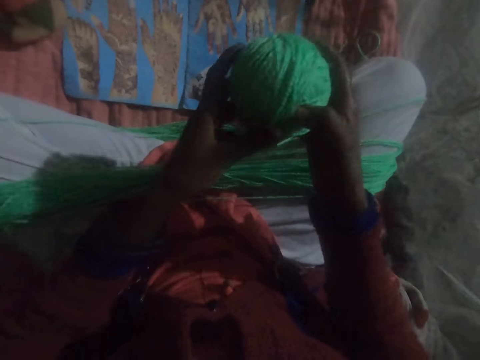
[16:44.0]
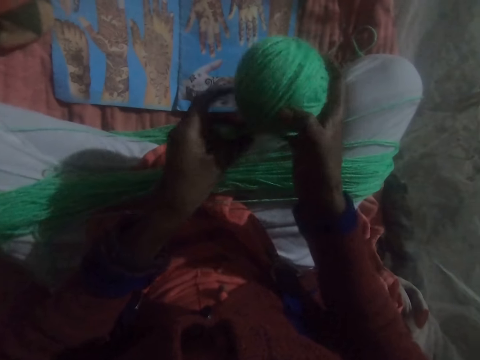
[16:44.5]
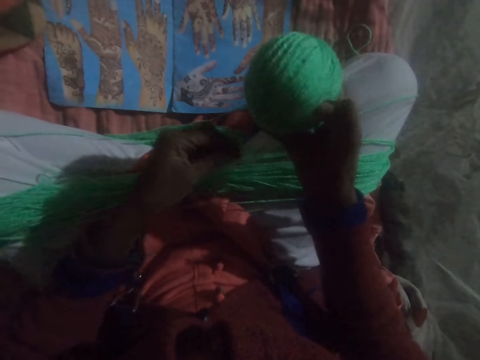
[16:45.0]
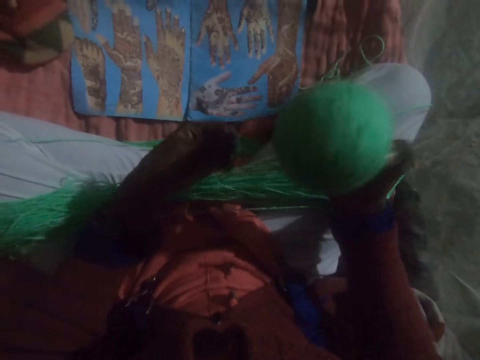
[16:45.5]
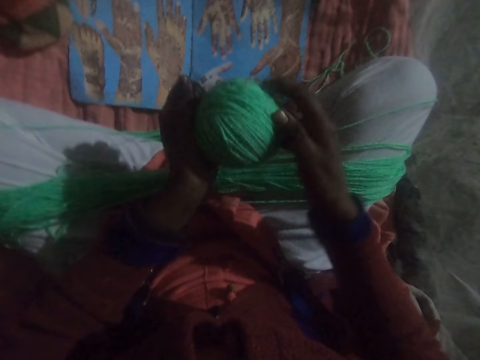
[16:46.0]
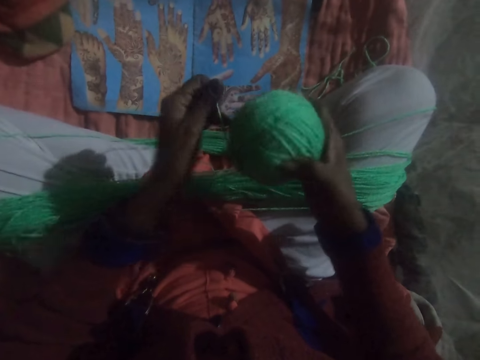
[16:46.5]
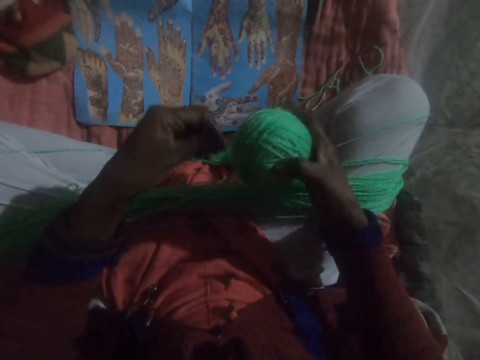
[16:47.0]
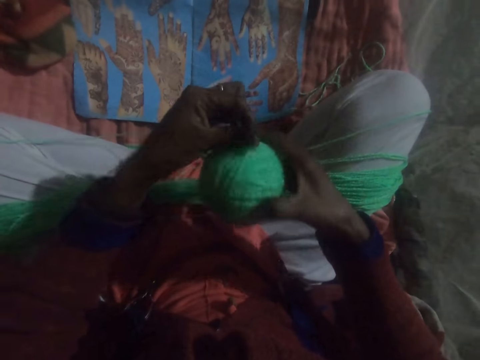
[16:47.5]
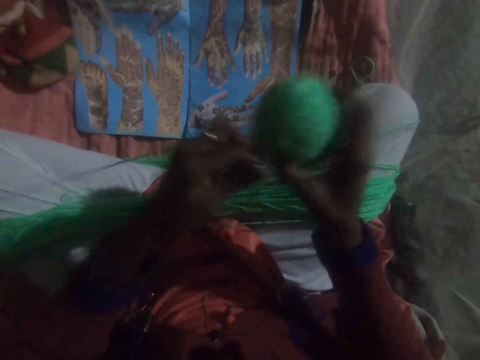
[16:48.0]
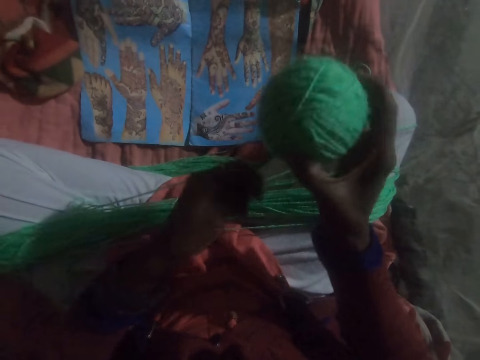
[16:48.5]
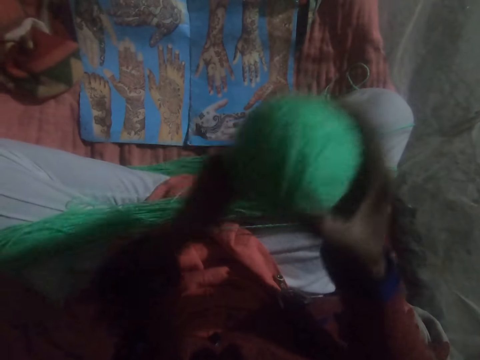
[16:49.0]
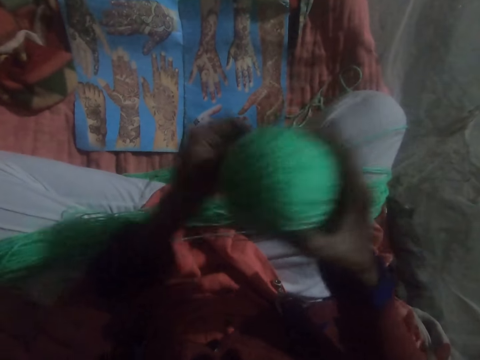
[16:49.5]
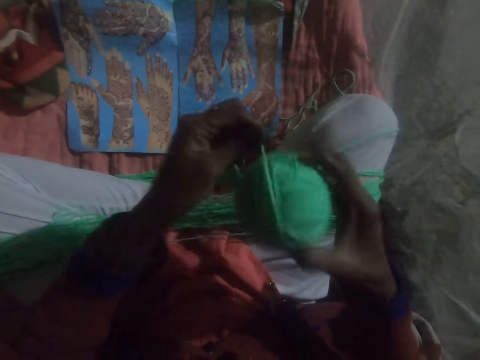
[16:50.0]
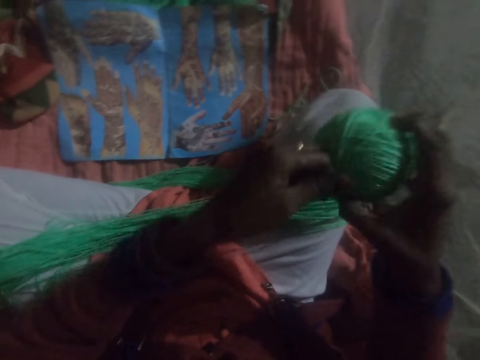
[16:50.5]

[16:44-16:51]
The camera wearer rolls the string in the yarn.

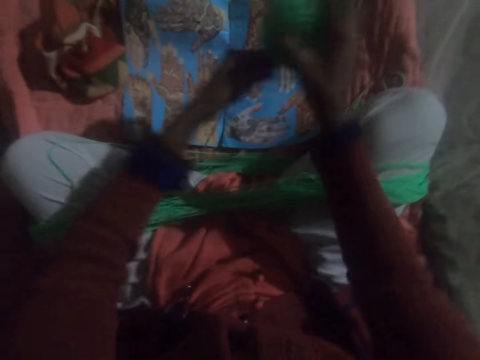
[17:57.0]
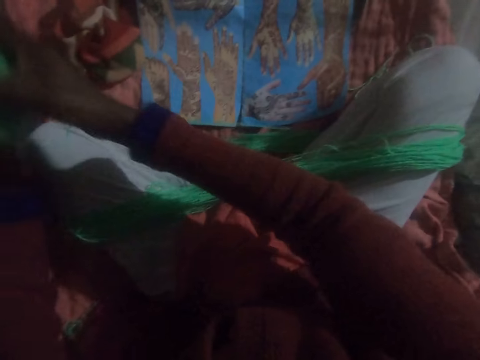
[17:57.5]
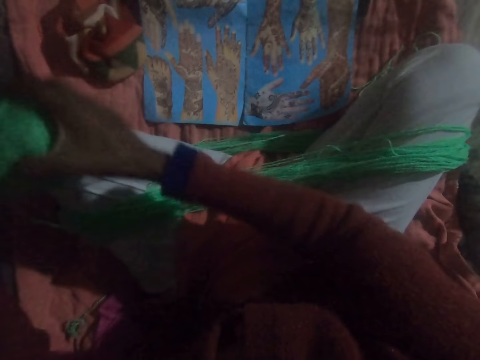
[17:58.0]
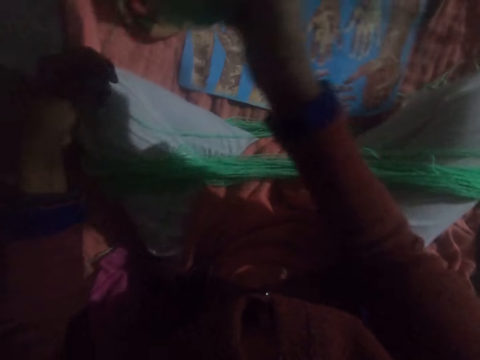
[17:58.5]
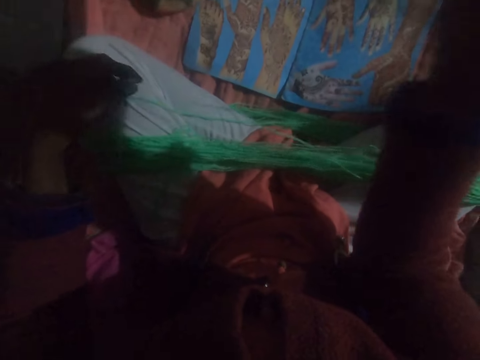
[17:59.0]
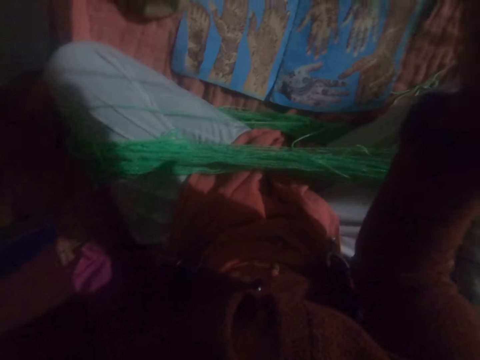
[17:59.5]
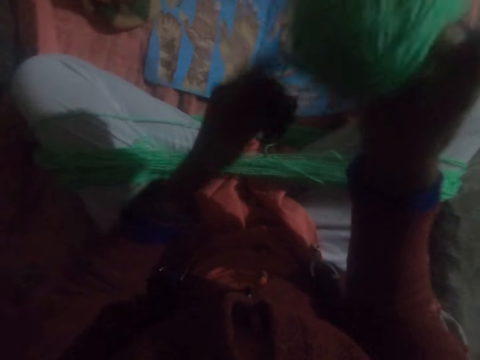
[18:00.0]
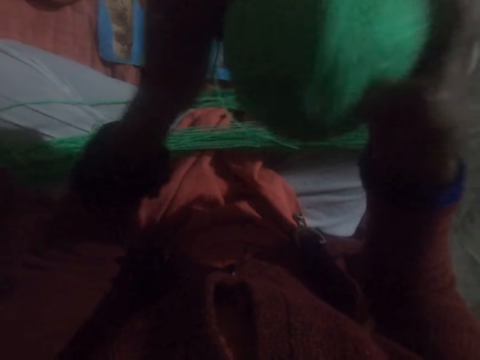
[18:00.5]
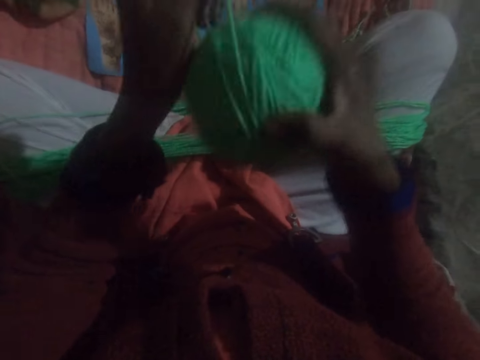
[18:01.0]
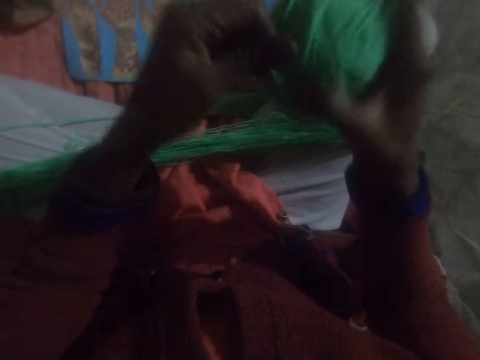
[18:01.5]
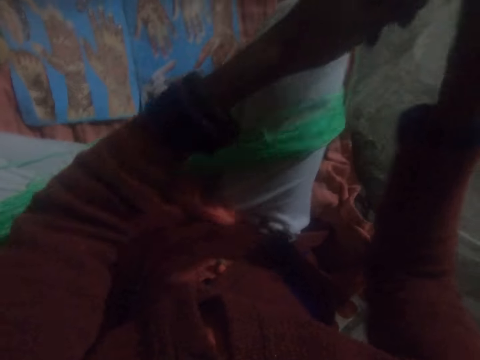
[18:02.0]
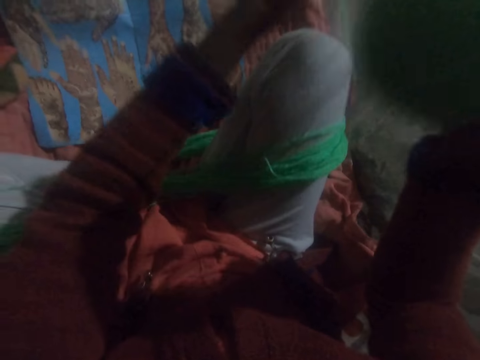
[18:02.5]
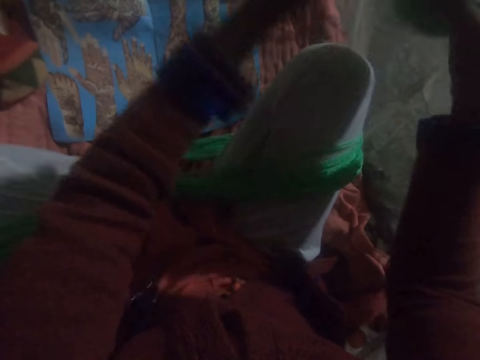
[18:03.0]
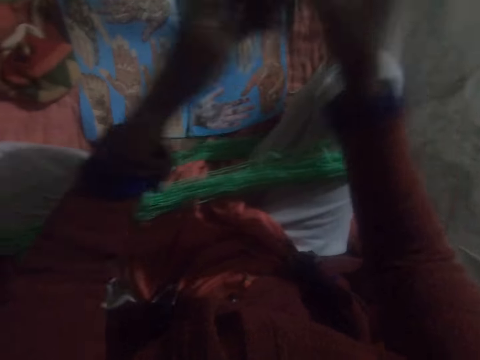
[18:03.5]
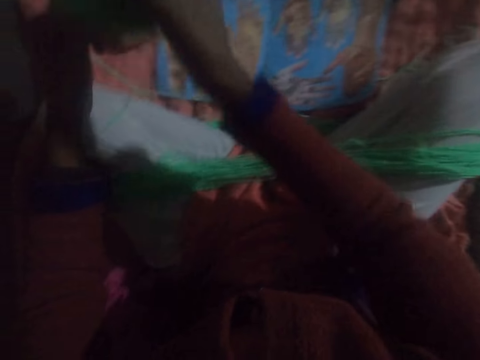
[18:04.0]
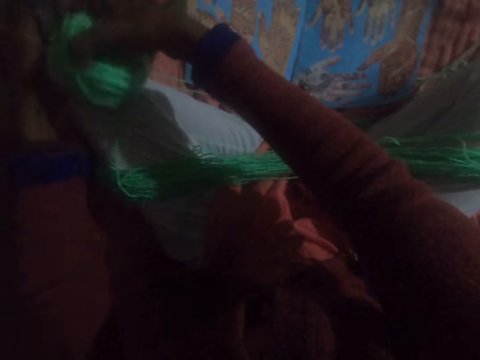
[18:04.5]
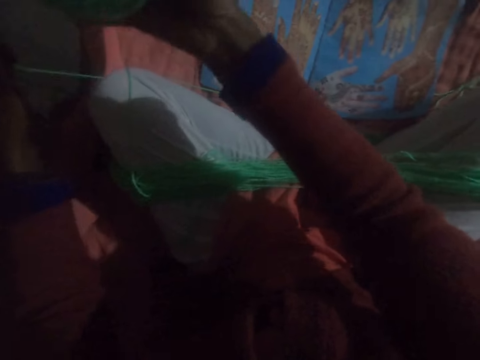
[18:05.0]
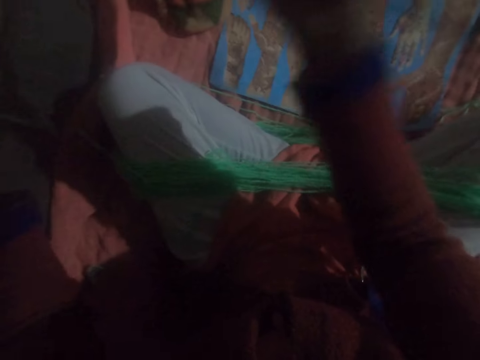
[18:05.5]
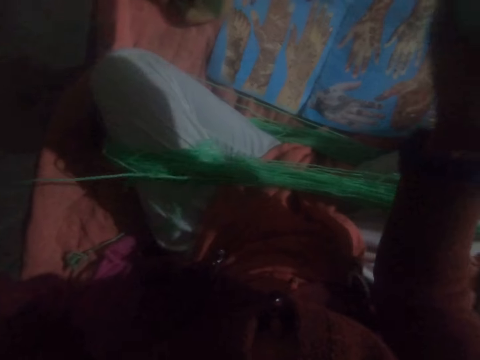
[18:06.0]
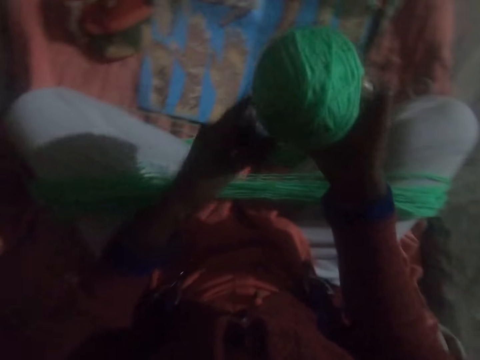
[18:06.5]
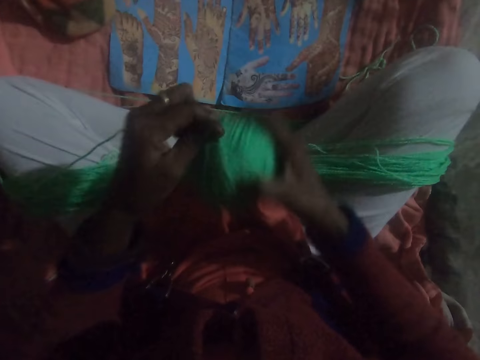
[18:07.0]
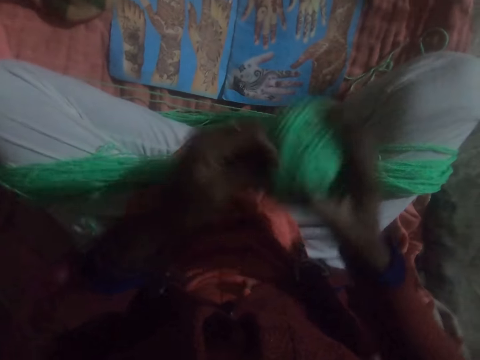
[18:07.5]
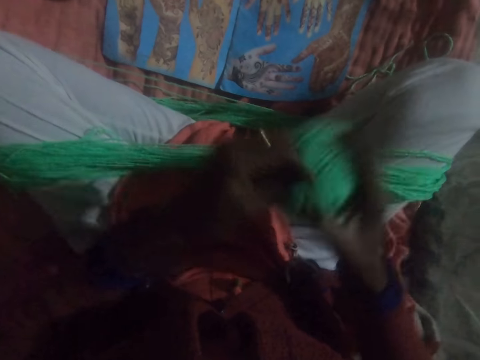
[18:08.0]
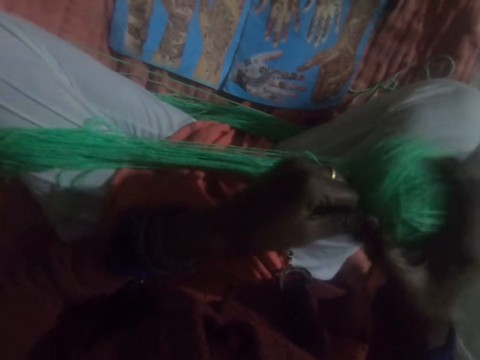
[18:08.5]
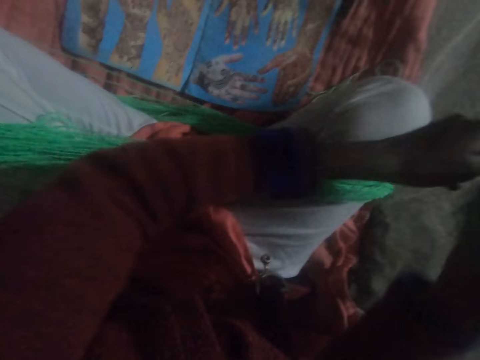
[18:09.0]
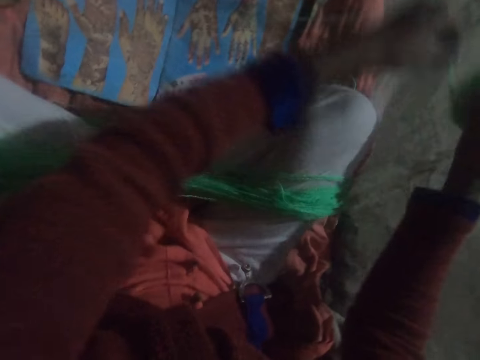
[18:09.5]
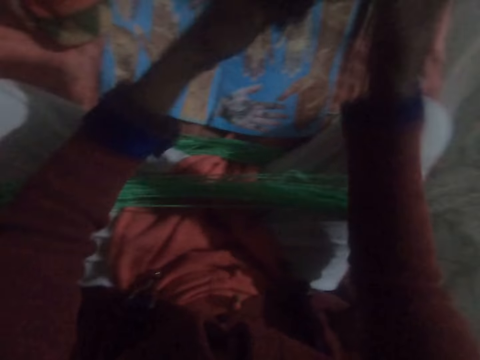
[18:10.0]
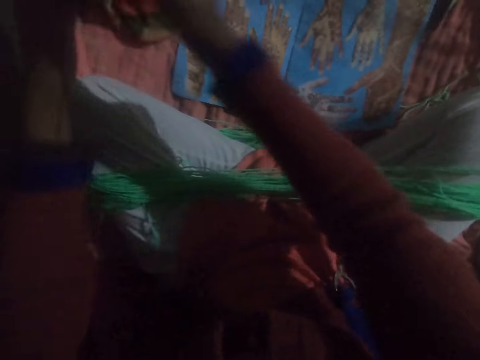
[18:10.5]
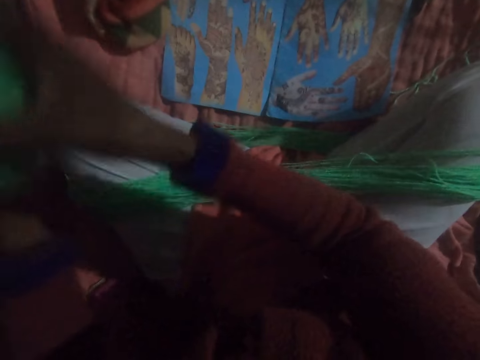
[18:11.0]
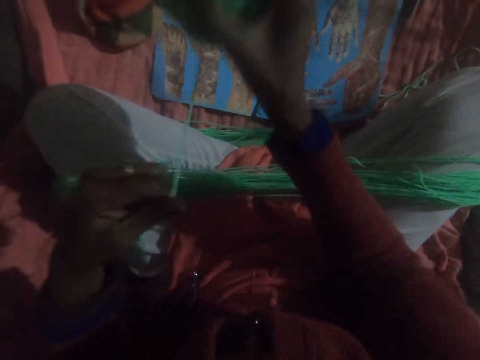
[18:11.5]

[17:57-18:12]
The camera wearer stretches the string. They roll the string in the yarn. They stretch the string. They roll the string in the yarn.

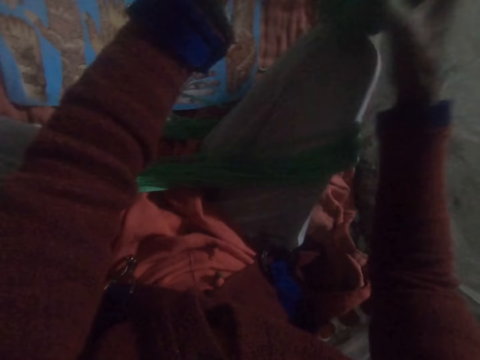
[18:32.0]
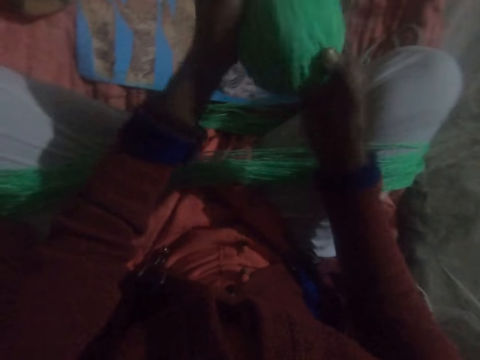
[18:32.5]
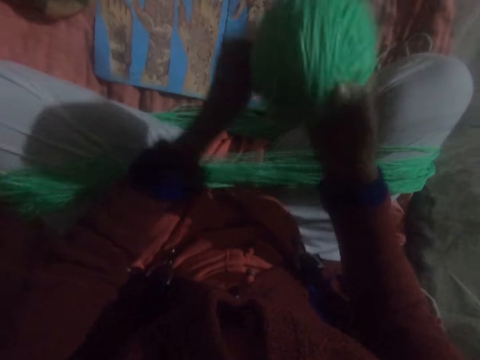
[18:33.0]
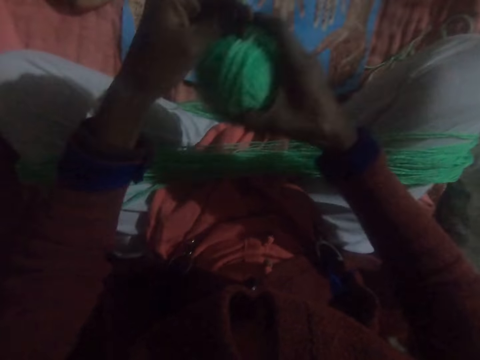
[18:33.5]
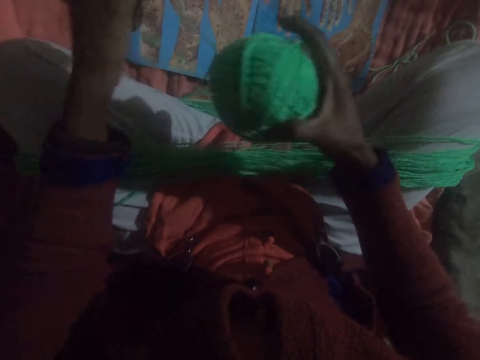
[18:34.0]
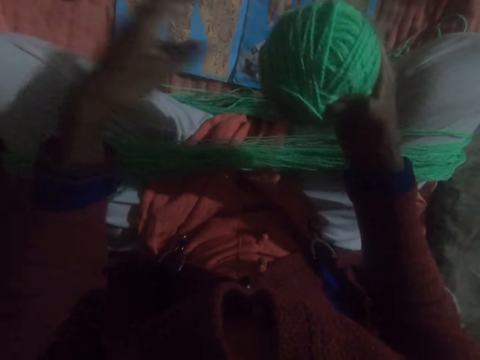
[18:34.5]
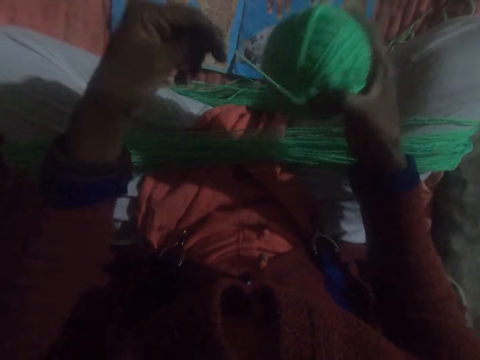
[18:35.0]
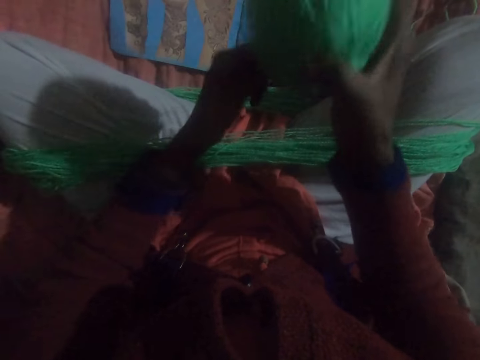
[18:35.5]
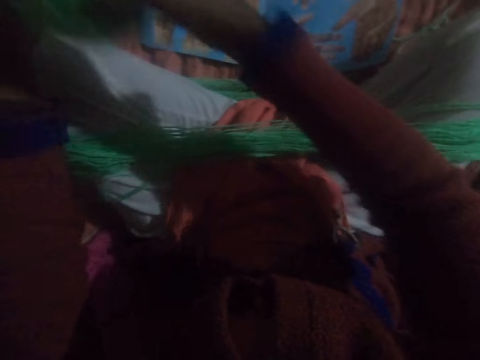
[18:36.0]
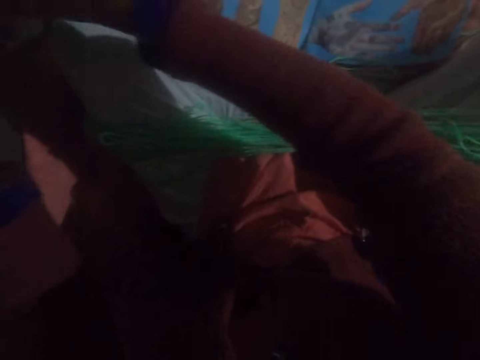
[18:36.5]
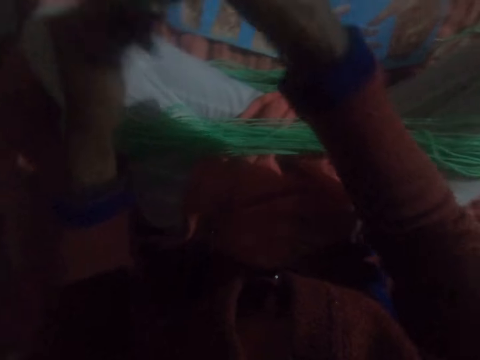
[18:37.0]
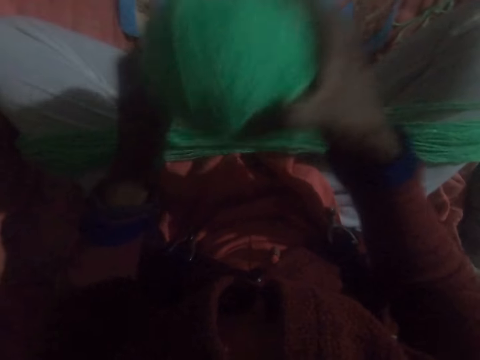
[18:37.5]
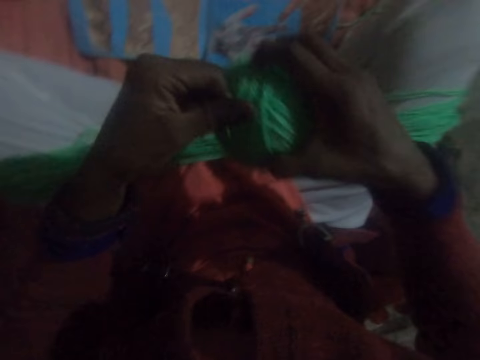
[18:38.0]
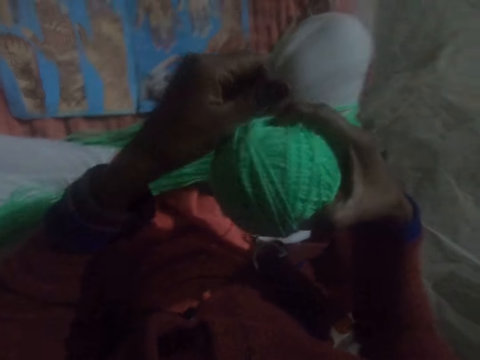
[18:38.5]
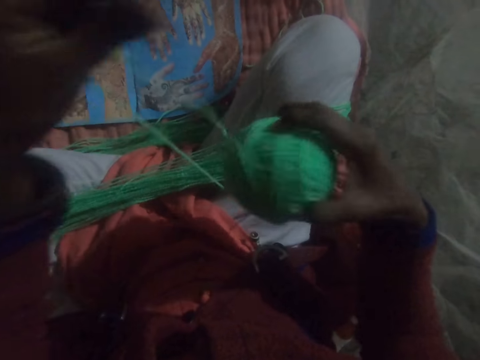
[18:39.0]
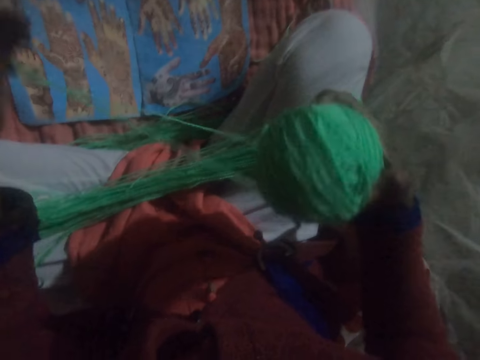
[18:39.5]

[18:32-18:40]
The camera wearer adjusts the thread. They run round the thread to a ball of yarn. They adjust the thread.
